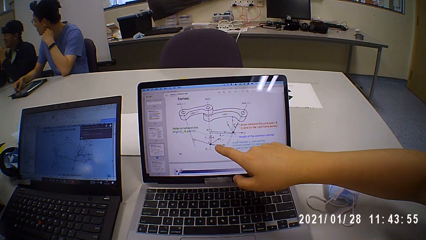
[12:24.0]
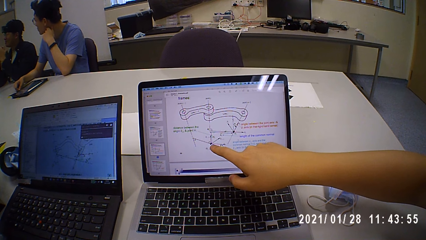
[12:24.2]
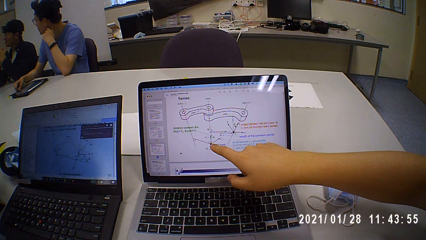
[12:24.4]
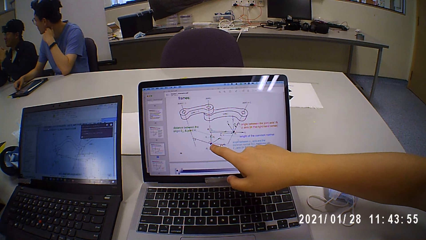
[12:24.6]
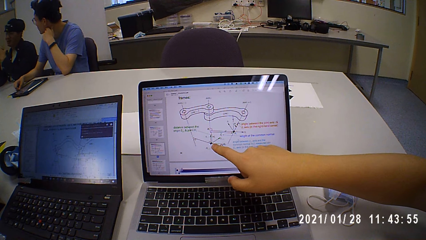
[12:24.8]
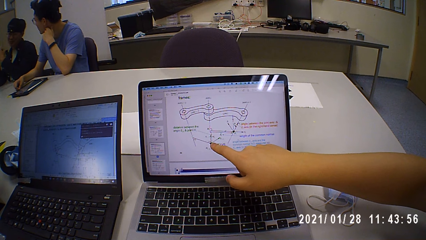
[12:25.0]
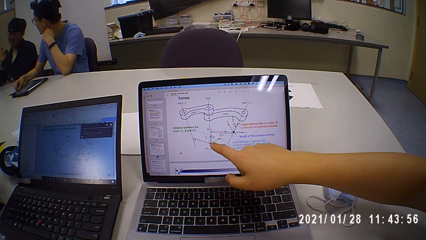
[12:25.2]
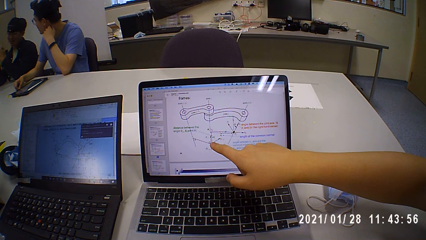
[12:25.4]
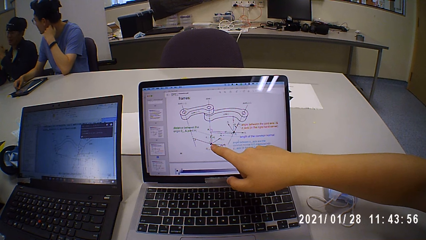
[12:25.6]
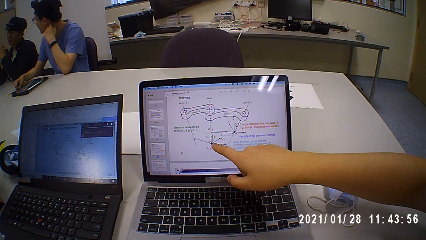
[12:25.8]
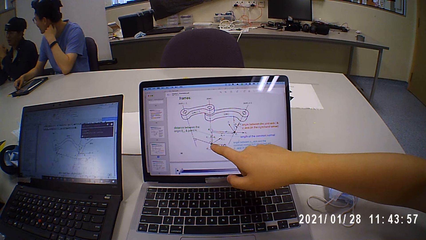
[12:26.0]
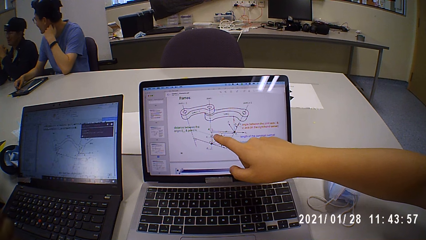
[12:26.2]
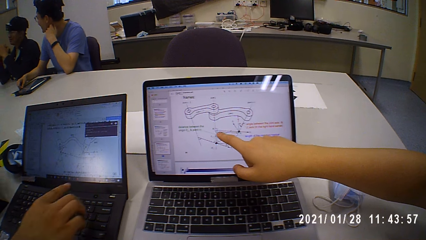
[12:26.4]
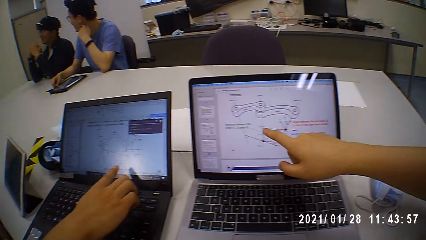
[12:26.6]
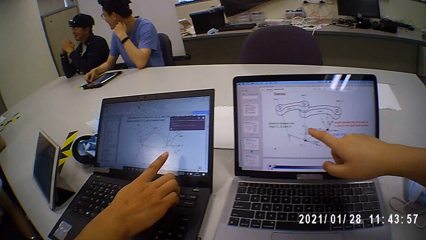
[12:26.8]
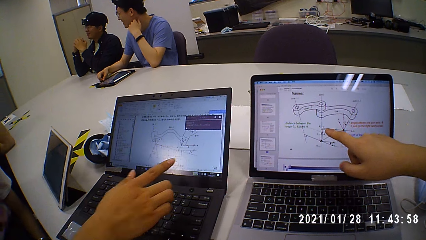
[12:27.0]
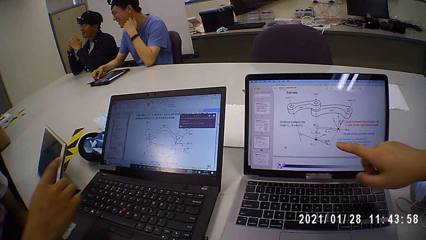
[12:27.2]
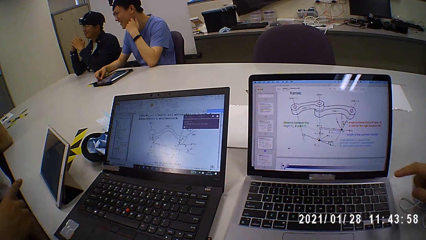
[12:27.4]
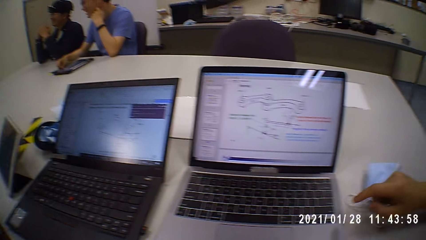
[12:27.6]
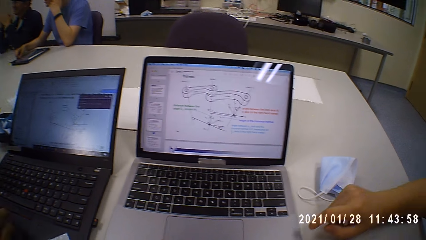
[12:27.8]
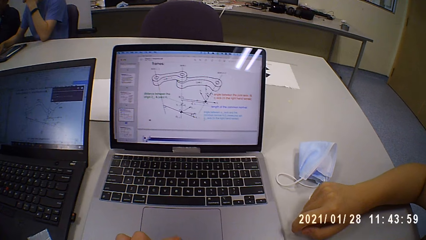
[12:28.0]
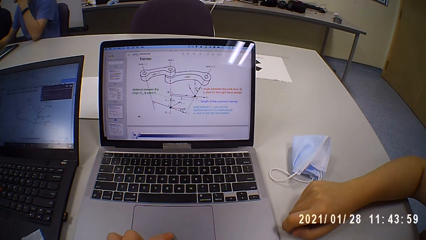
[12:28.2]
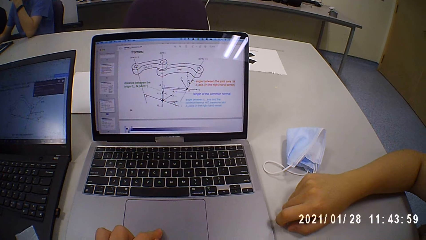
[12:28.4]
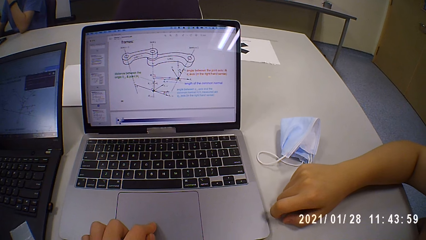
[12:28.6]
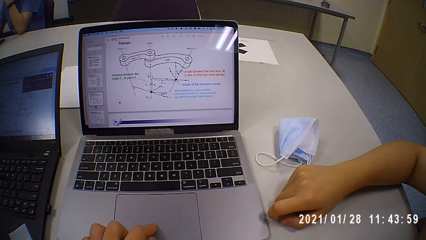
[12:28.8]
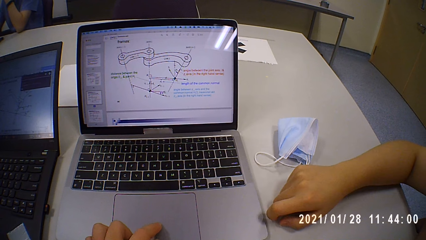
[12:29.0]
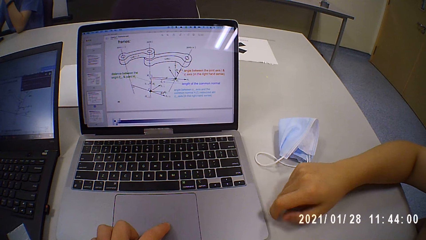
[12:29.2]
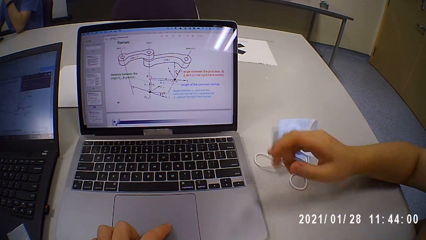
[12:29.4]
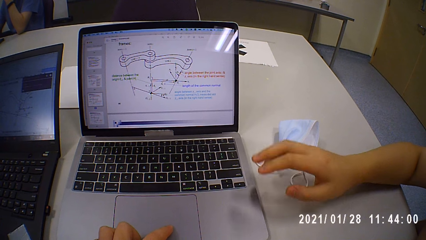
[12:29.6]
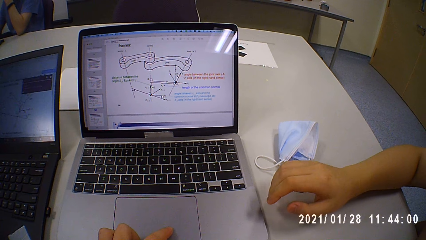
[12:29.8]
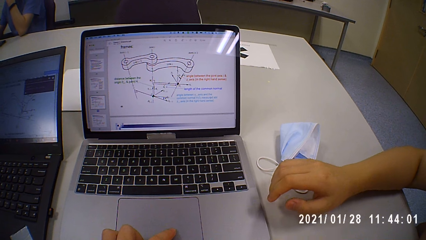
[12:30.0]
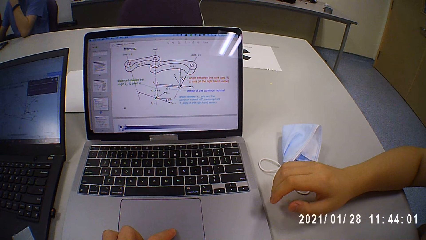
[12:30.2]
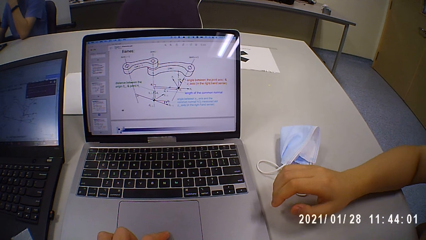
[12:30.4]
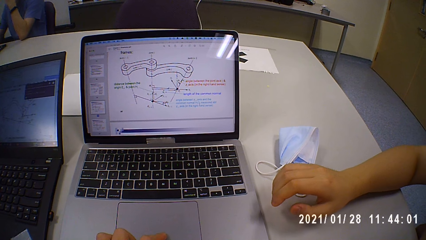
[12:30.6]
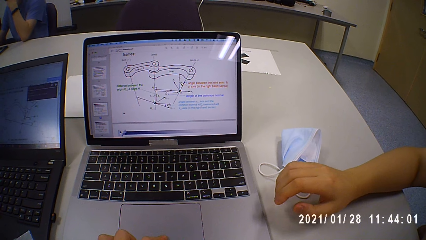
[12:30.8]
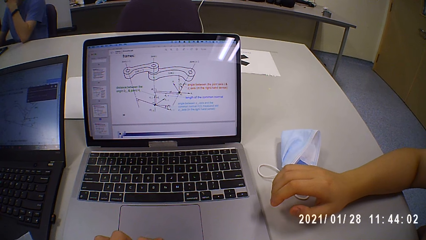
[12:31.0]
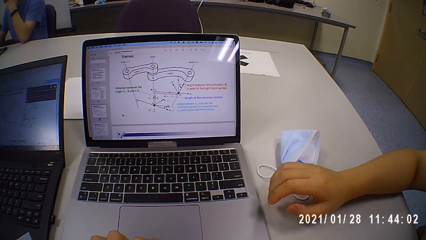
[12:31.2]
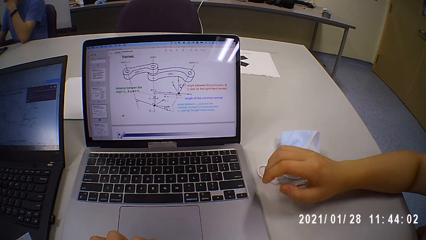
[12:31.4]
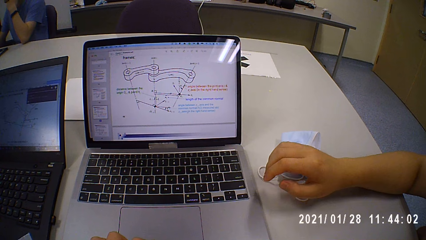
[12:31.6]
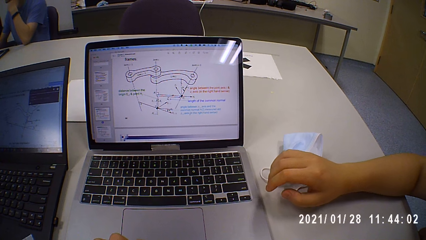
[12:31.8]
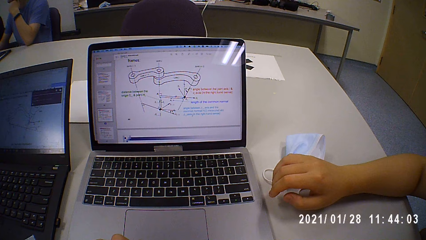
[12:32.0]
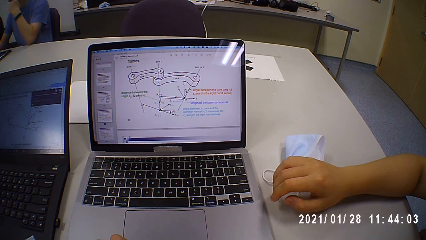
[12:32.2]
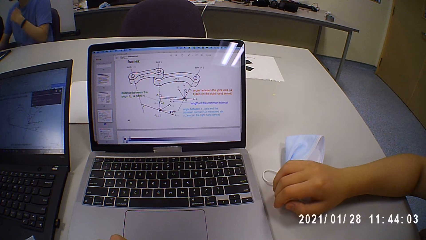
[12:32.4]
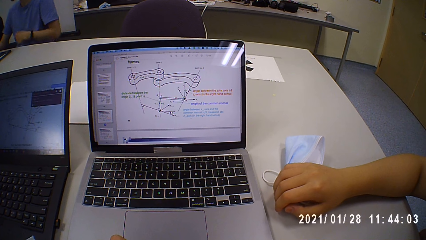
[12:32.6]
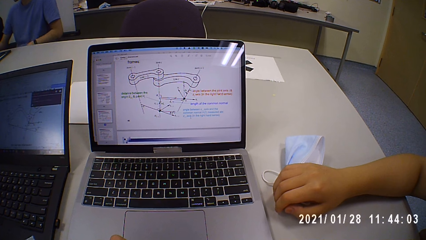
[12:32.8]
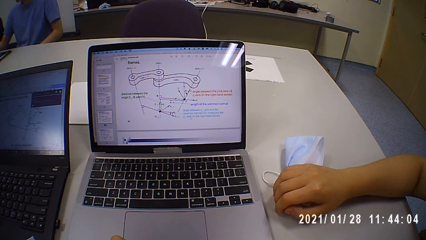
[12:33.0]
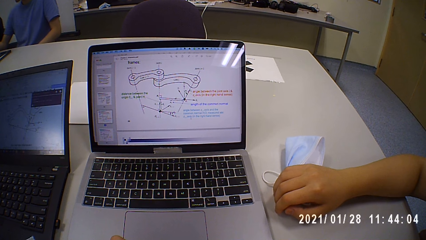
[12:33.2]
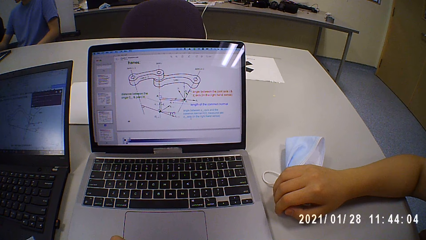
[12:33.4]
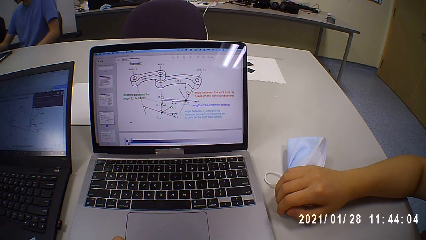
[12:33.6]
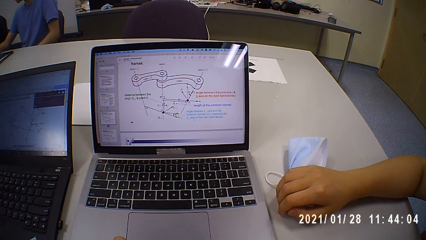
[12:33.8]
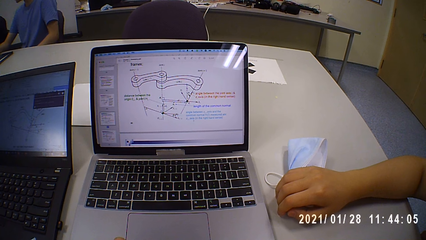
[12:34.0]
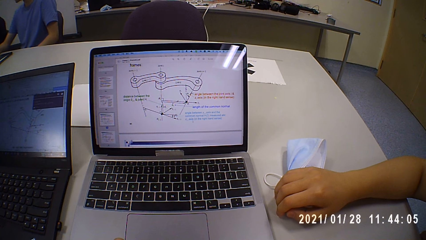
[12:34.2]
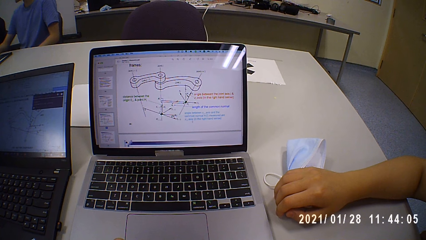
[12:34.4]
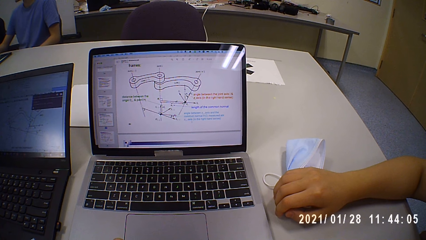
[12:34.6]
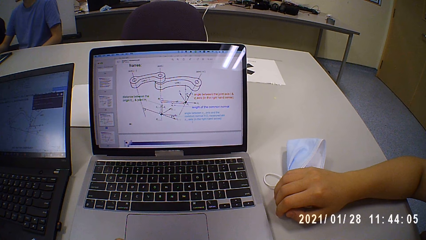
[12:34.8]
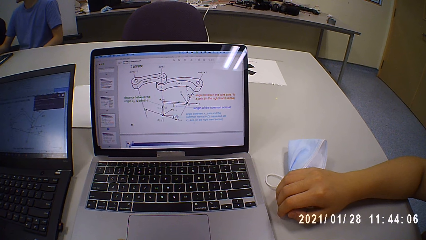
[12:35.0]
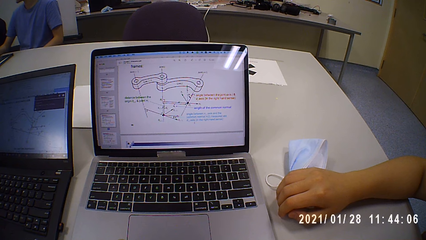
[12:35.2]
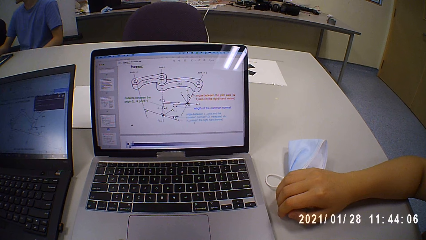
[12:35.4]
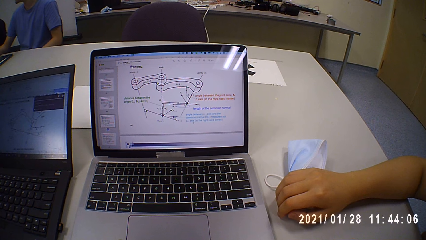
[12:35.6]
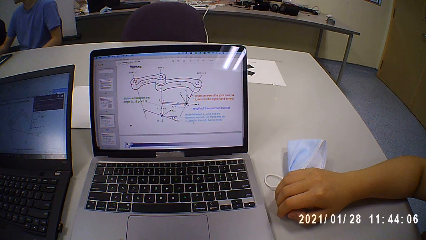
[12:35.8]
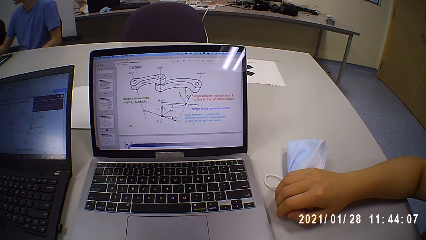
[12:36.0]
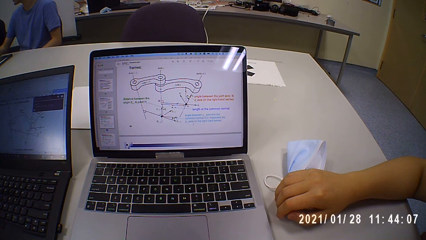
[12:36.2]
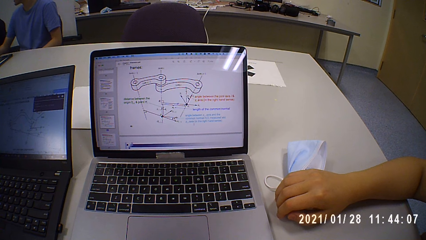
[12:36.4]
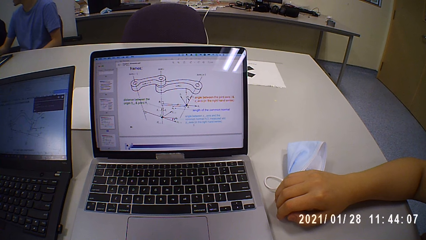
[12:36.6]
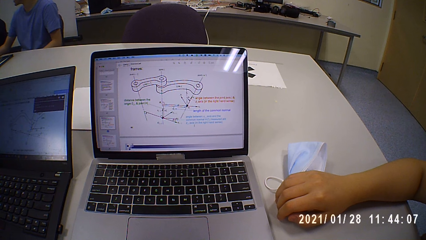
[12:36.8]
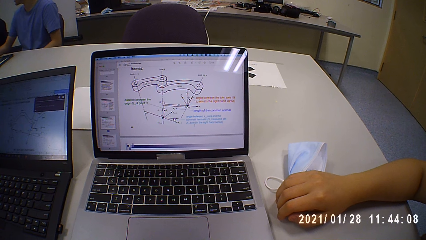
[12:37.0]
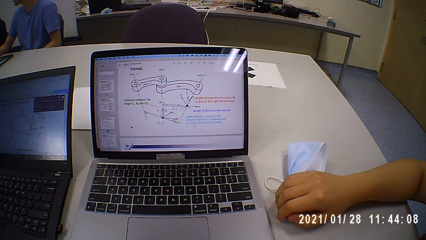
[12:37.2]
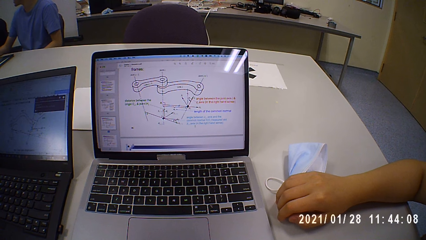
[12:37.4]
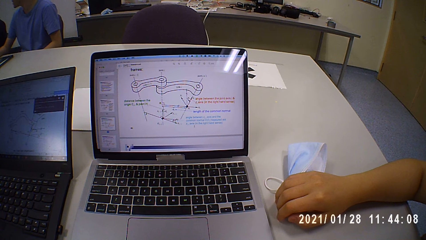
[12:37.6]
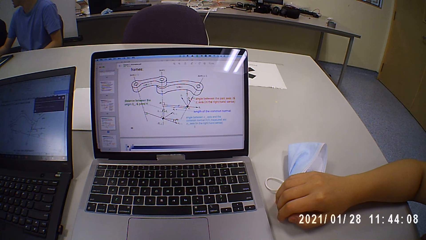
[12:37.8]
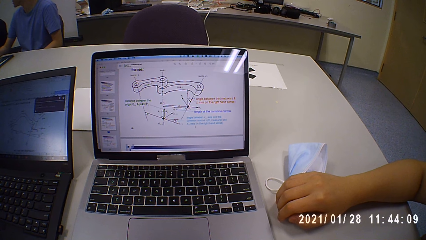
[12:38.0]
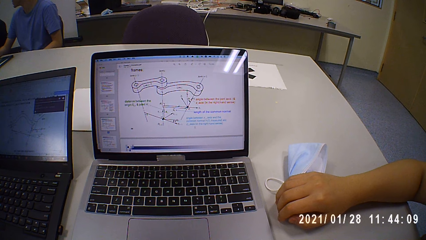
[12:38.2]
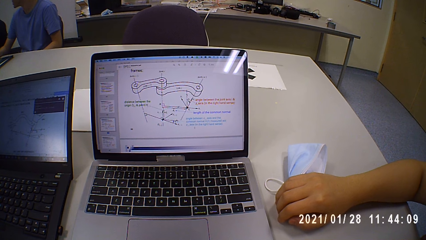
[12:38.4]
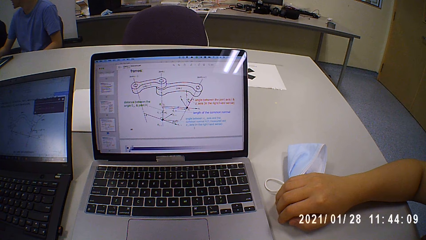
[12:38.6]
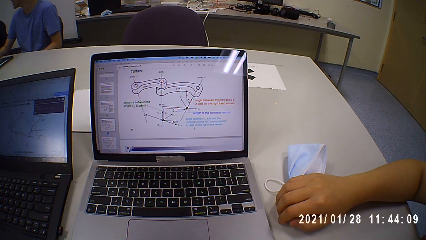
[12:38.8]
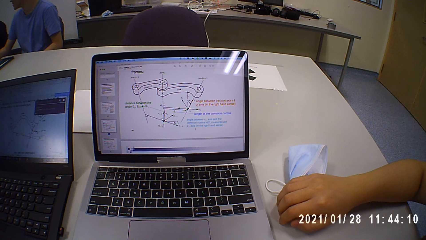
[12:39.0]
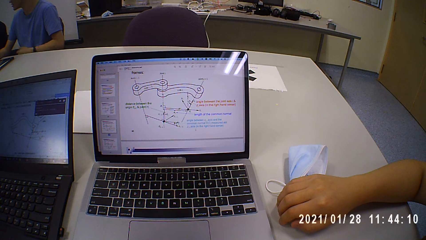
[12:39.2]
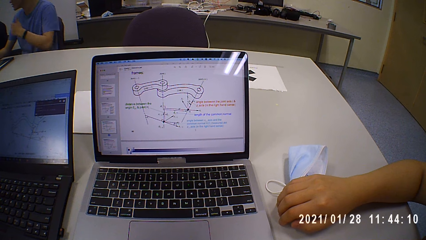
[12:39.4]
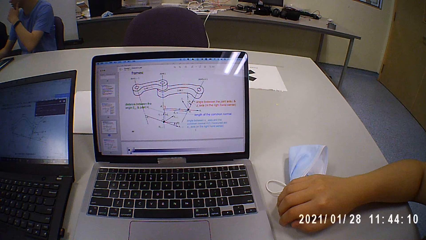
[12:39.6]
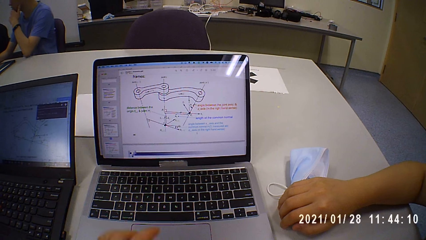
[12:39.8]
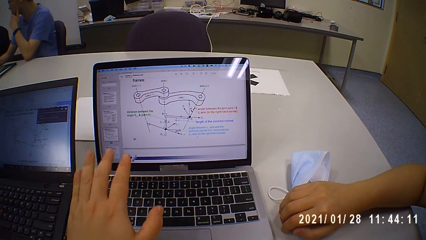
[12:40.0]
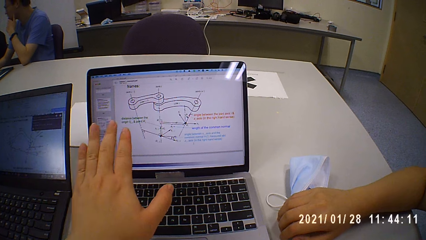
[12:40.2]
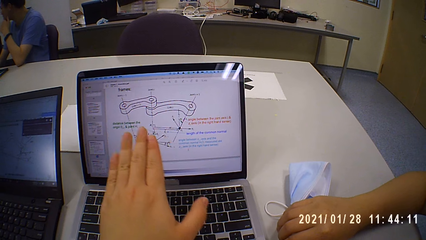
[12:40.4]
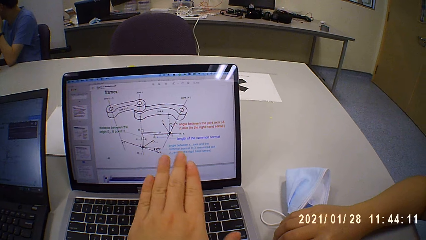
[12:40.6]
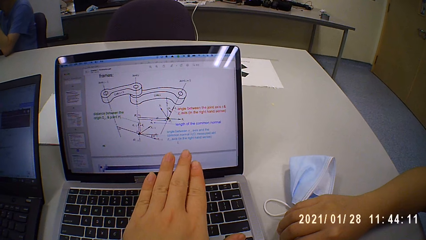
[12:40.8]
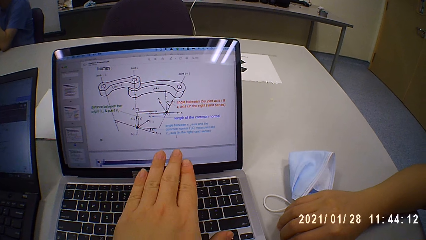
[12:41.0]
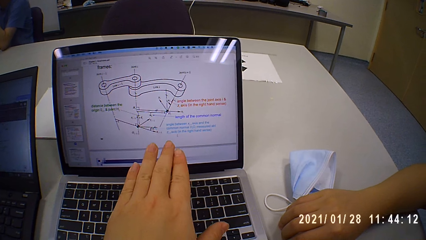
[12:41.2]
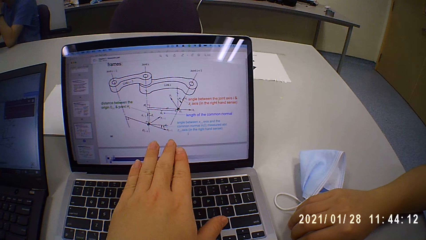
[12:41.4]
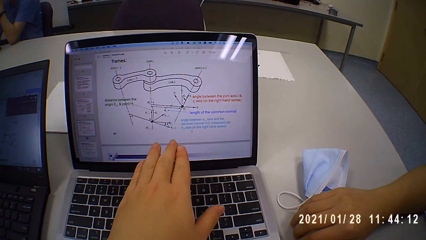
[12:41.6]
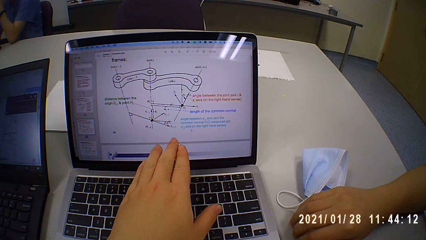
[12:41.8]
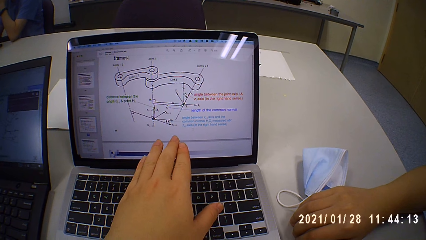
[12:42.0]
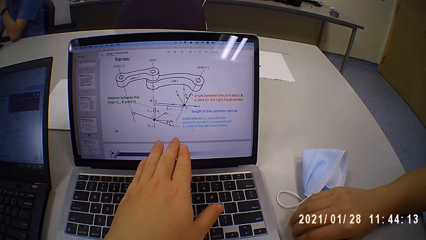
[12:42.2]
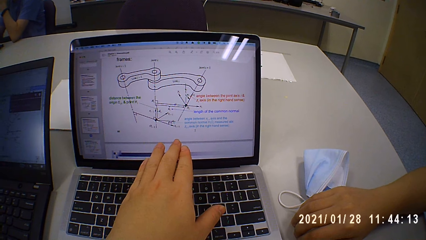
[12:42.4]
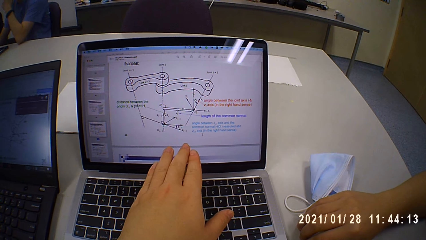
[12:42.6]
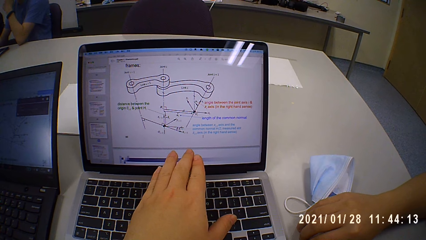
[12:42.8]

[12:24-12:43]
A man gesticulates with his left hand. A woman points at the laptop. Another man removes his hand from the laptop and puts his right hand on the table. A third man gesticulates with his right hand. The second man moves his right hand. The camera wearer looks at the laptop. A fourth man places his left hand under his chin. The camera wearer gesticulates with his left hand and points at the laptop.
